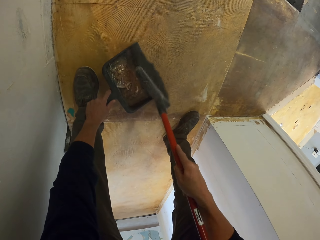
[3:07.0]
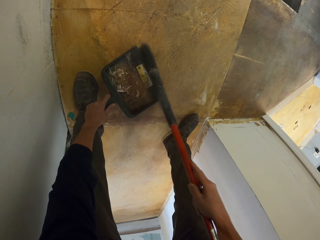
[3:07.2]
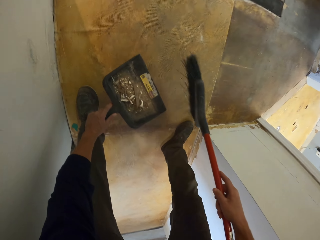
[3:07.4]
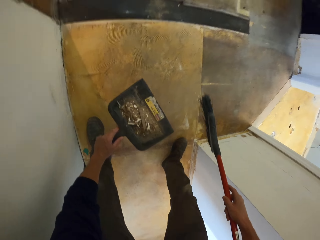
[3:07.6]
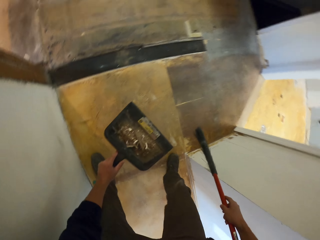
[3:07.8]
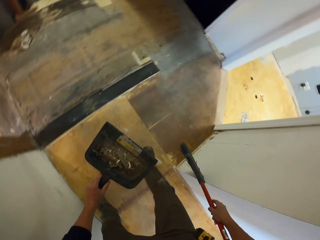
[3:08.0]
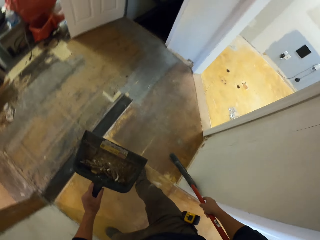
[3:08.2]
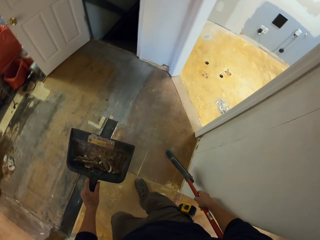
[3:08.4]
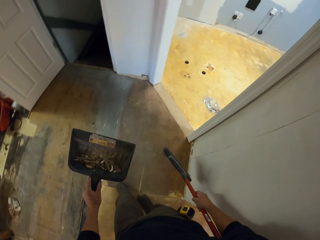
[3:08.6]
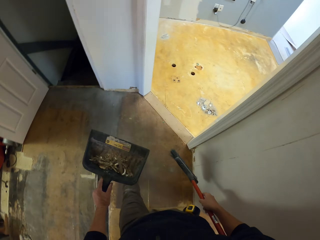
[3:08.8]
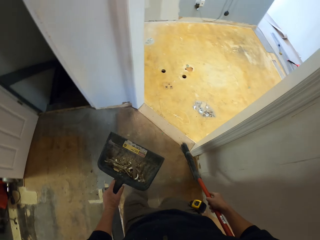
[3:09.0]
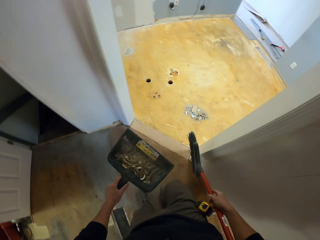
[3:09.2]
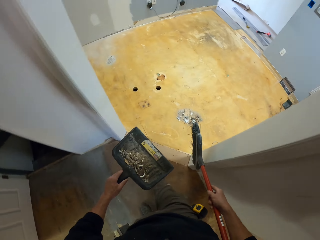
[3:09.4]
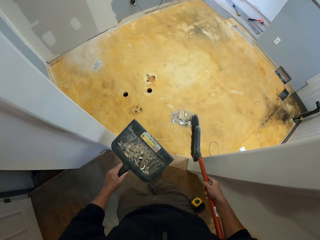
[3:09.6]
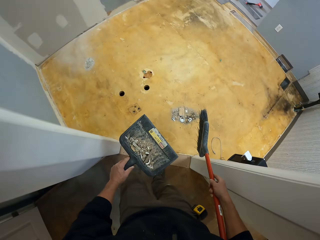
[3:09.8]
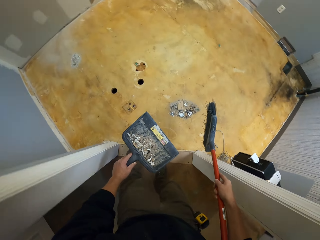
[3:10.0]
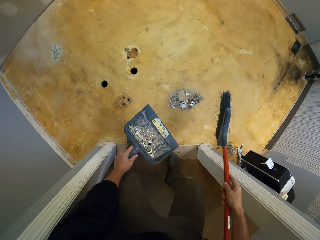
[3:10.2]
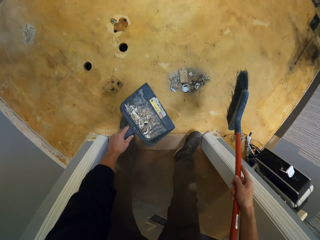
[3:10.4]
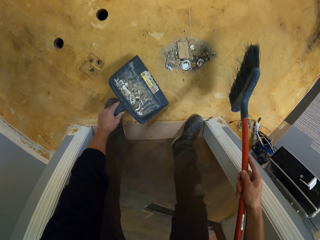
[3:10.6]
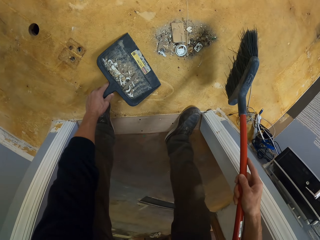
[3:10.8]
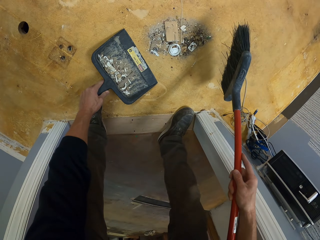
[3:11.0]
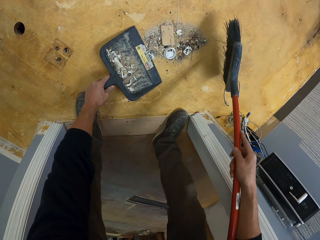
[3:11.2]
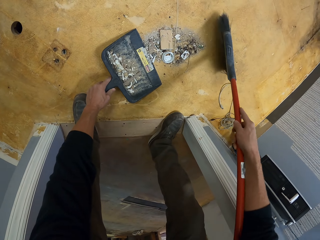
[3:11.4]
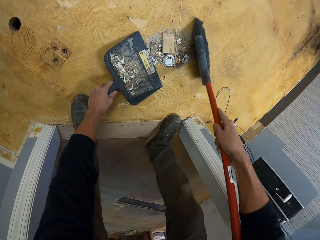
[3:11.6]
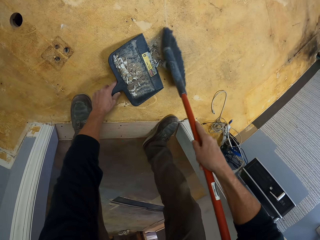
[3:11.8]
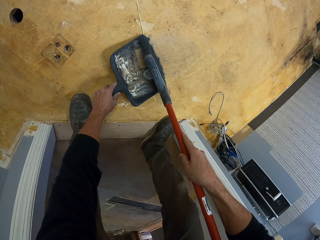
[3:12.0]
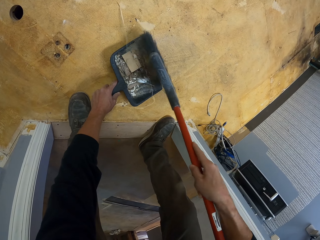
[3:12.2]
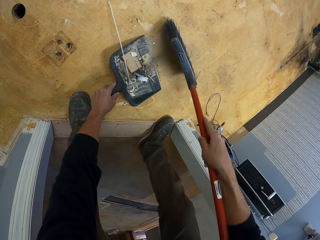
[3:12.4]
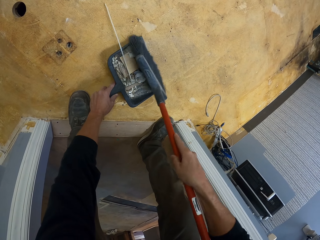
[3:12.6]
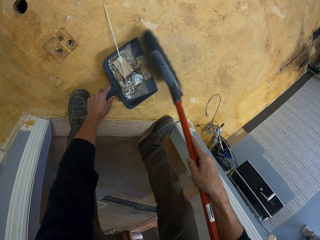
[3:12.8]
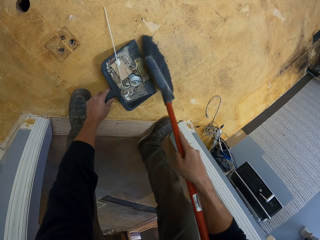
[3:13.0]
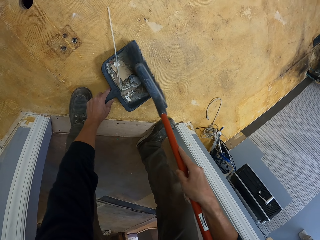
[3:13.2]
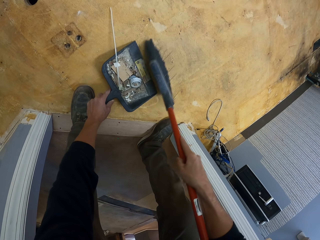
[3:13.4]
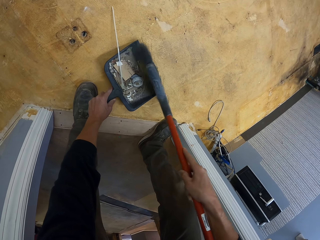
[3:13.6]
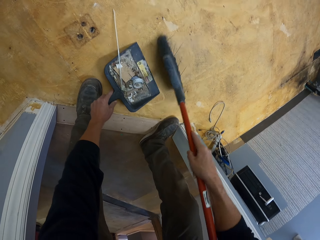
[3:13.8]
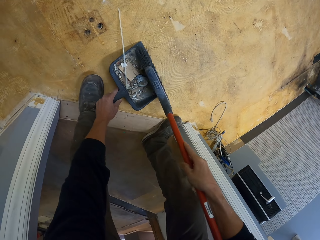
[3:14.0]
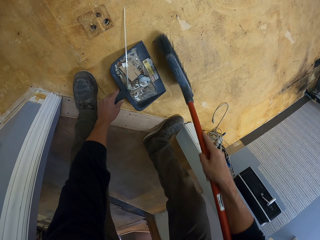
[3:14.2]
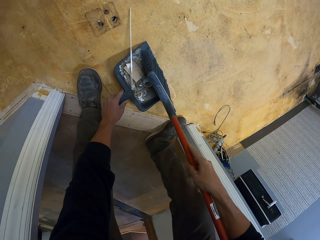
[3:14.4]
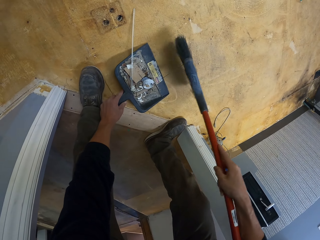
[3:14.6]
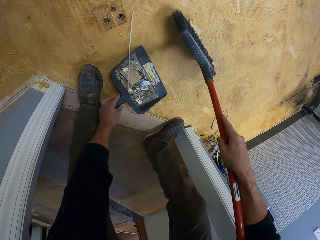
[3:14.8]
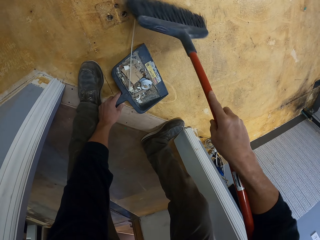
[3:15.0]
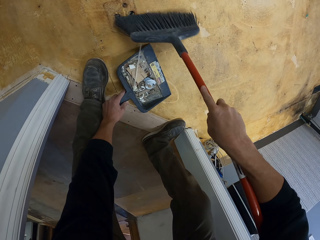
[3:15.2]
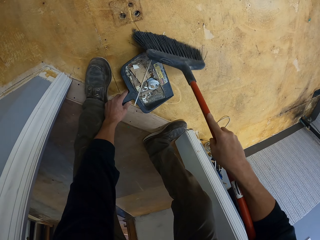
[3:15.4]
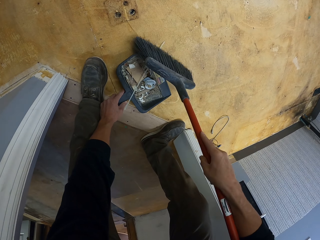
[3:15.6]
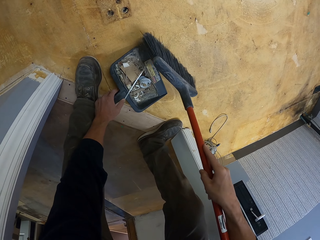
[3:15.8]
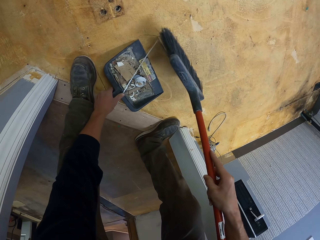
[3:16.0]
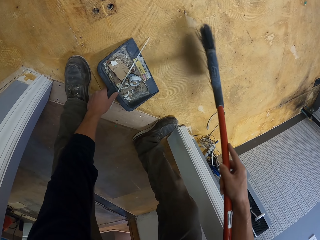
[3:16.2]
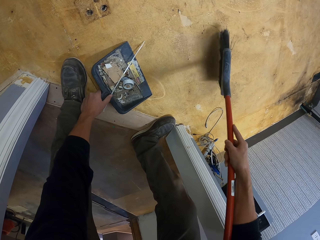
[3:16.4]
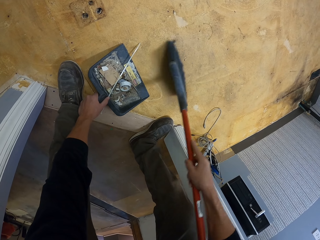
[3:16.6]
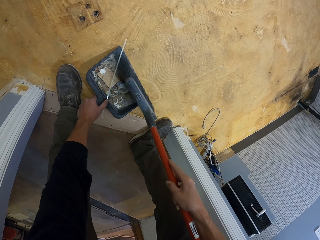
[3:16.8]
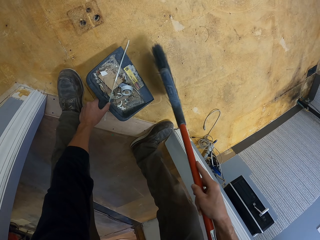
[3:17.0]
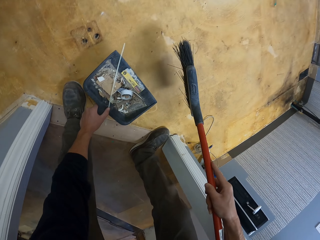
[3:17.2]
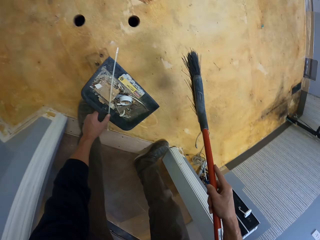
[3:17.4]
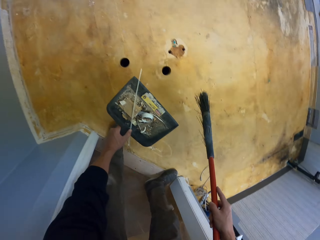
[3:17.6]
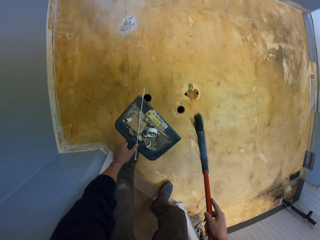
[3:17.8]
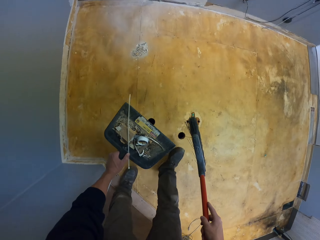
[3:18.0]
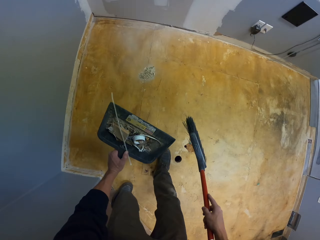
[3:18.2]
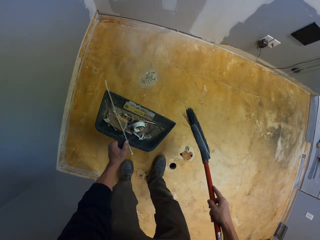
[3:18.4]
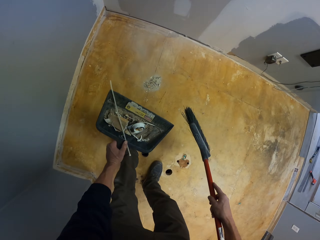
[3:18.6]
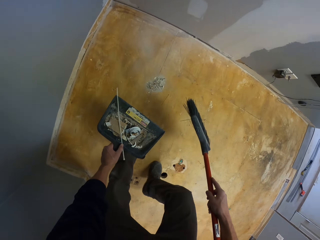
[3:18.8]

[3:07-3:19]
The camera wearer walks around the room. They collect dust on the dust collector with a broom.

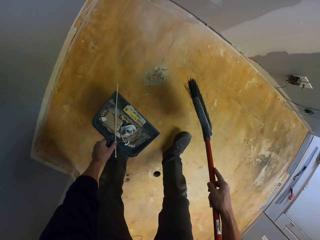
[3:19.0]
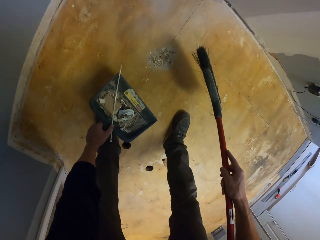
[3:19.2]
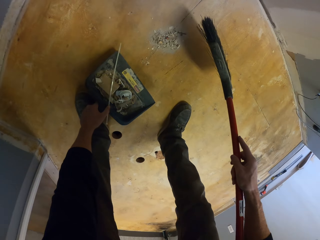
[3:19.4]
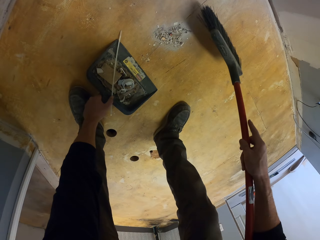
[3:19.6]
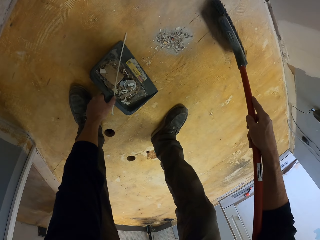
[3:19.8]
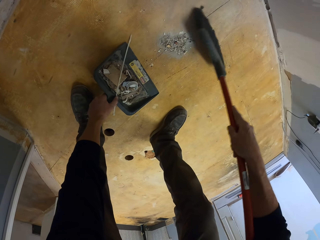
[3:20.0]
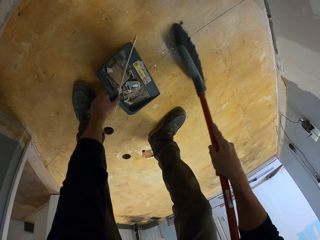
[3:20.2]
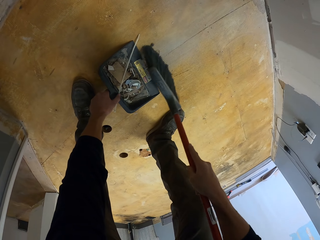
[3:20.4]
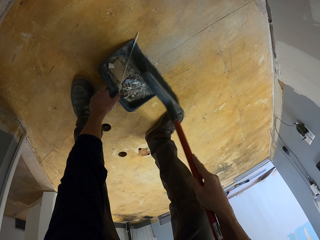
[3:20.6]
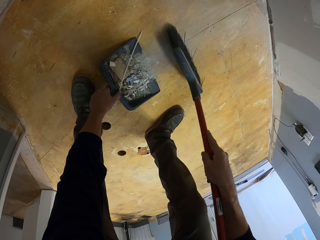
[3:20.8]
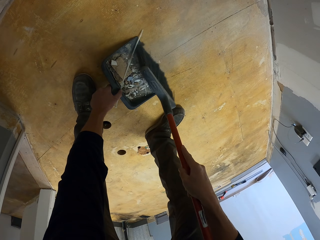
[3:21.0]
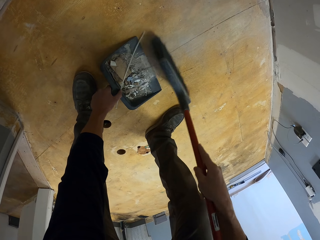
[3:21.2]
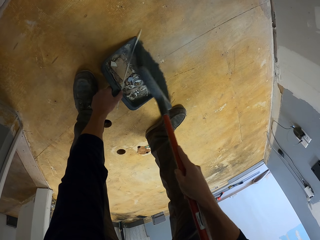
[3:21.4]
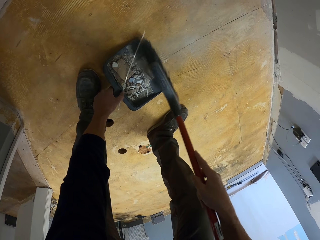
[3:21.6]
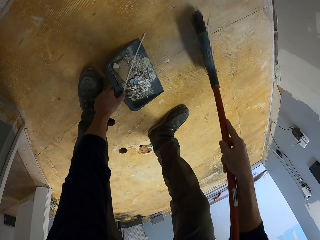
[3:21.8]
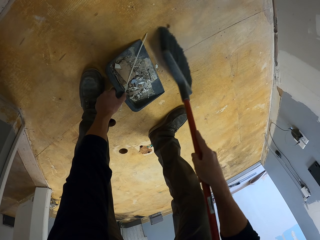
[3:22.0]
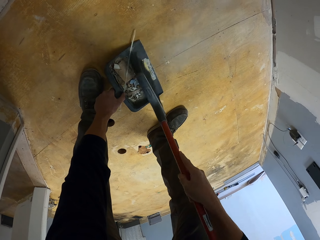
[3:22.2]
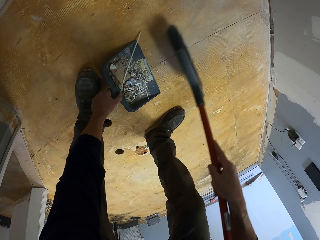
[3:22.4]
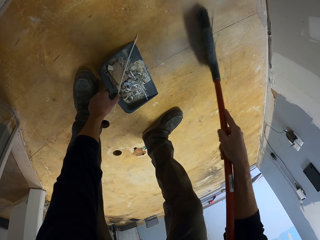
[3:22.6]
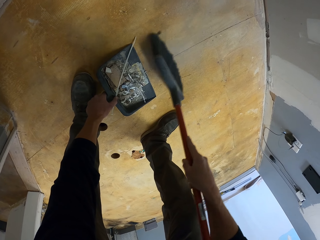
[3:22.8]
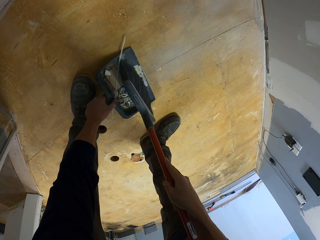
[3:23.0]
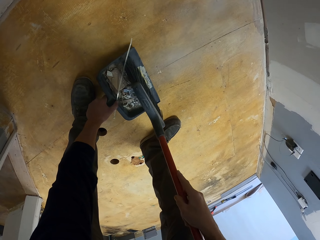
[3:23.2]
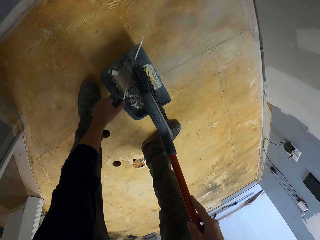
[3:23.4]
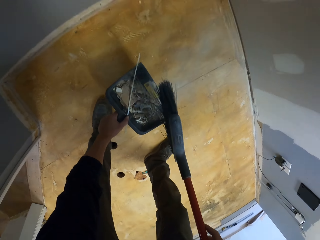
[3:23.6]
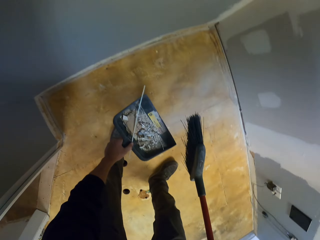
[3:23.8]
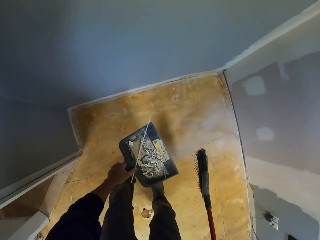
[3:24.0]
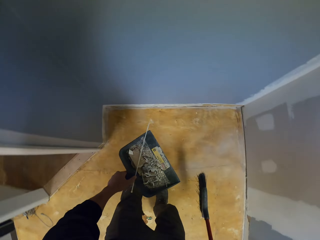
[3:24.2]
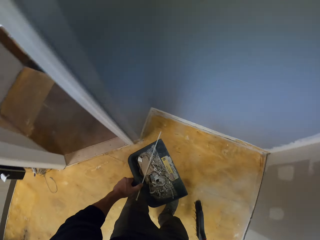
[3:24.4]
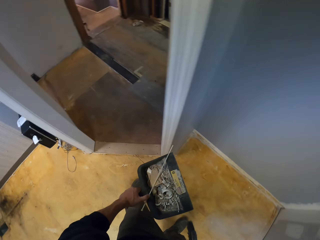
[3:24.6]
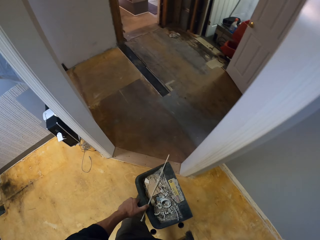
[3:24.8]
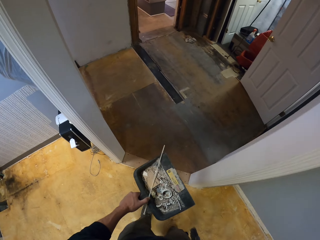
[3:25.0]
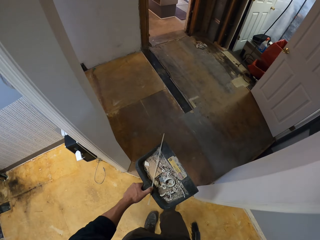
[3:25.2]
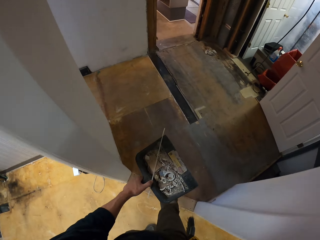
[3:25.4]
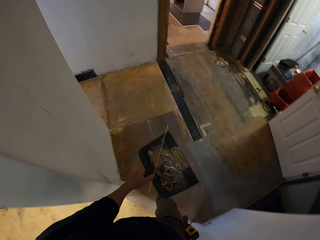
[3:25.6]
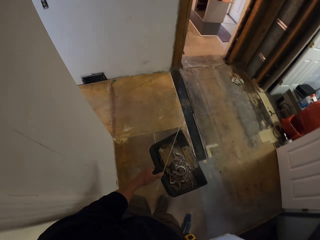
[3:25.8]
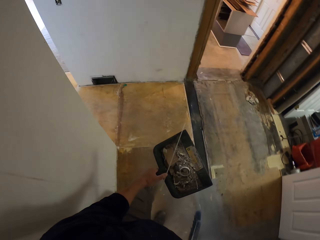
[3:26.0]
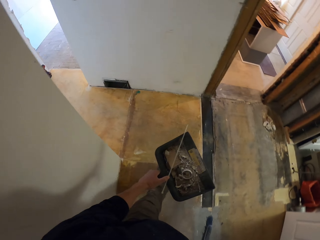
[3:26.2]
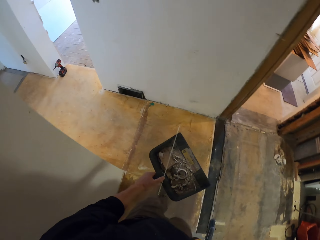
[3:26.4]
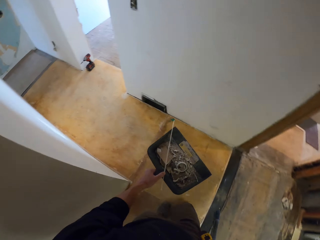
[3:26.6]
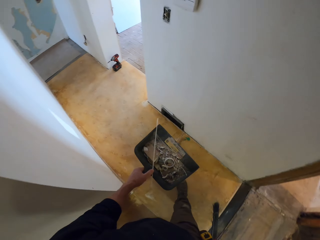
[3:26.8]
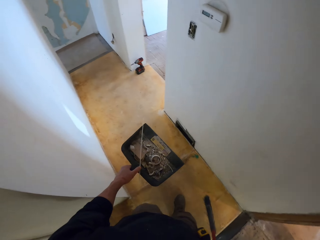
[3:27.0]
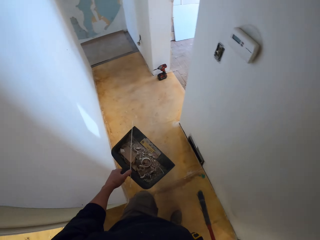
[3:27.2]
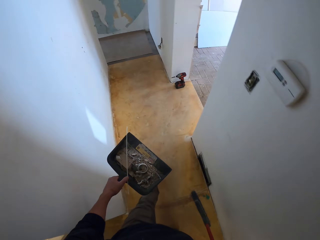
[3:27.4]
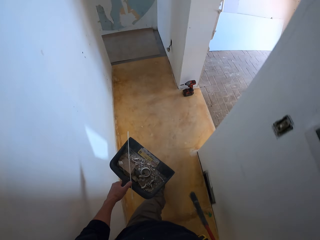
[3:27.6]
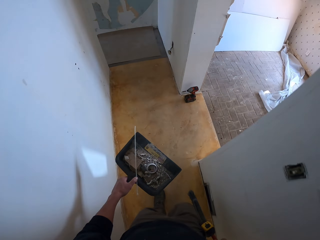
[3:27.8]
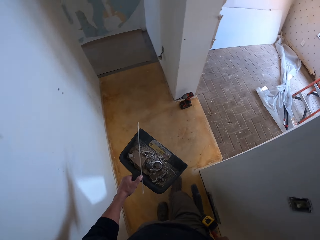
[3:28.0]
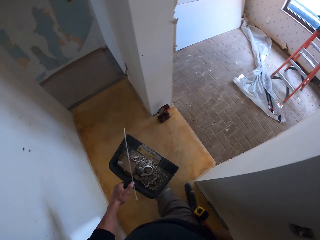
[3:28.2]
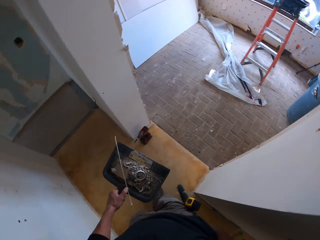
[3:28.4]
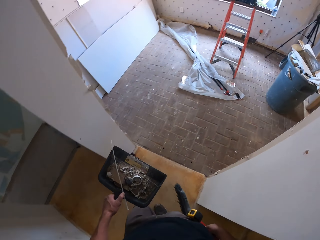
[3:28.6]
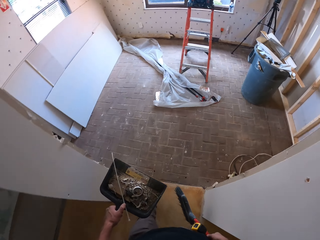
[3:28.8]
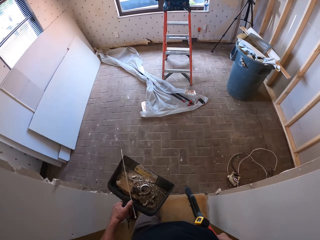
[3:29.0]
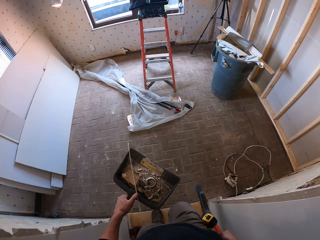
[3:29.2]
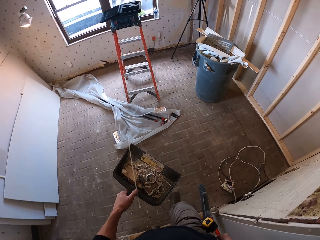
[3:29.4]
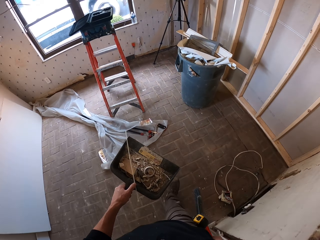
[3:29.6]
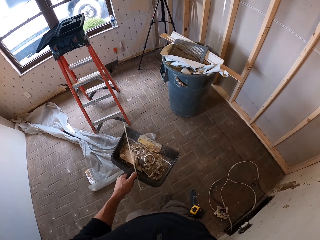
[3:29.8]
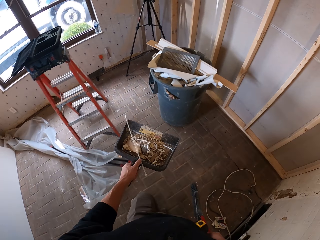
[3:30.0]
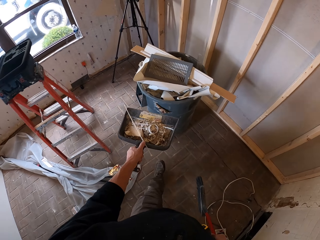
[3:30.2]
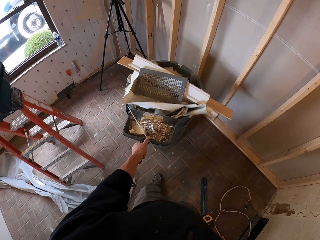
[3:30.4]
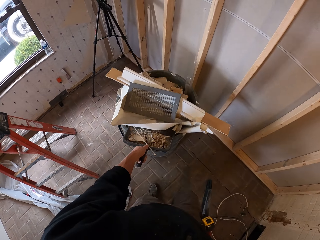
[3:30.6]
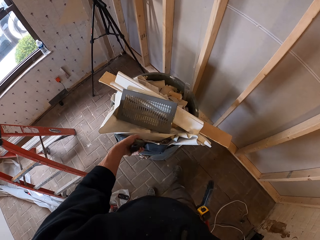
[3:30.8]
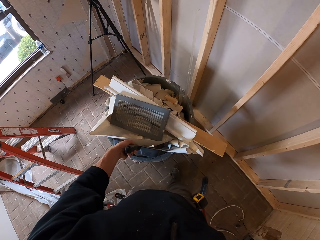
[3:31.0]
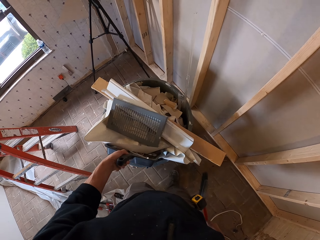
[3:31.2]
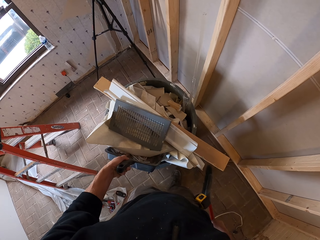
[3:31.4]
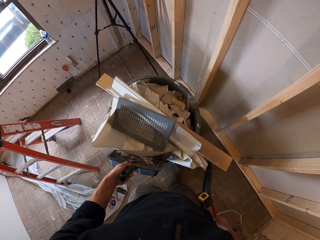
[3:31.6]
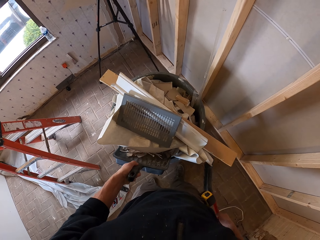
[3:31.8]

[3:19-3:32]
The camera wearer throws litter in the dustbin.
